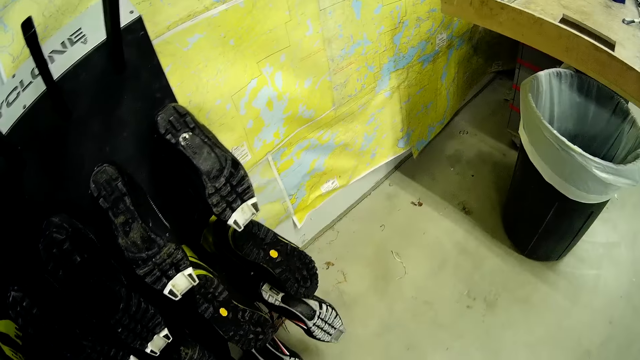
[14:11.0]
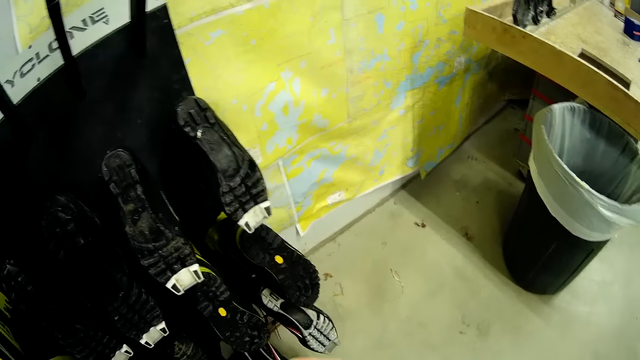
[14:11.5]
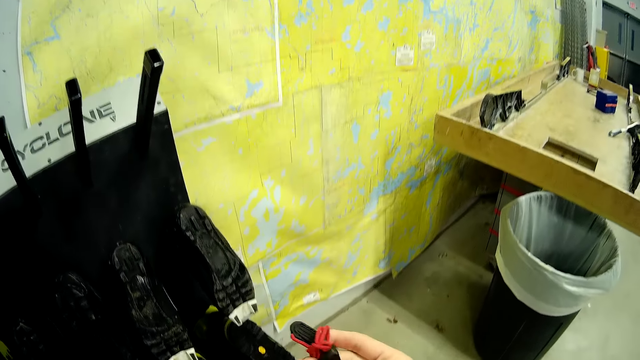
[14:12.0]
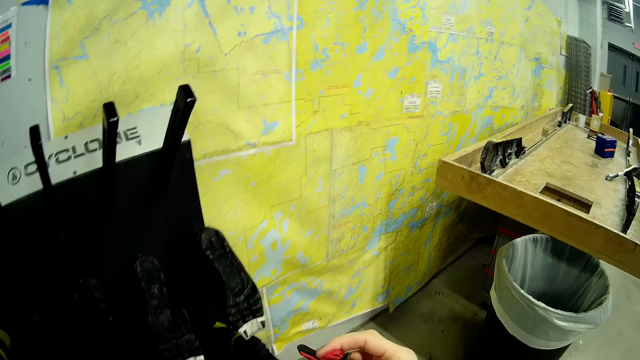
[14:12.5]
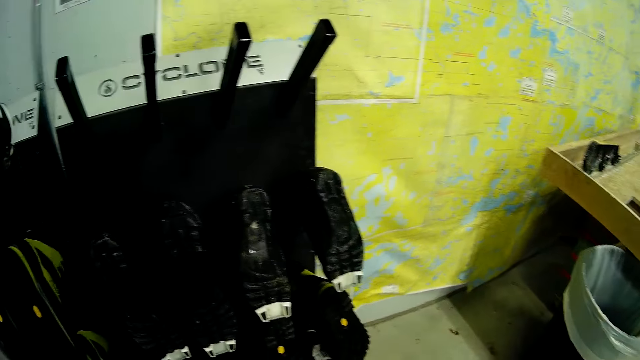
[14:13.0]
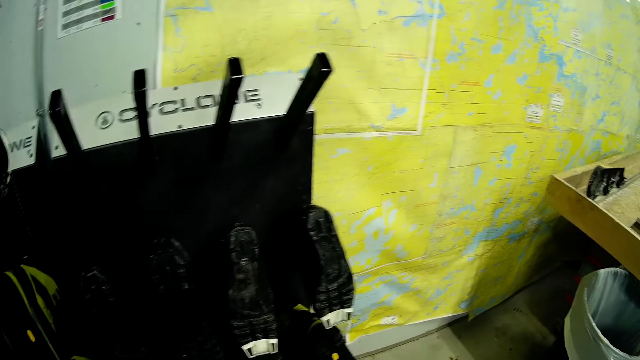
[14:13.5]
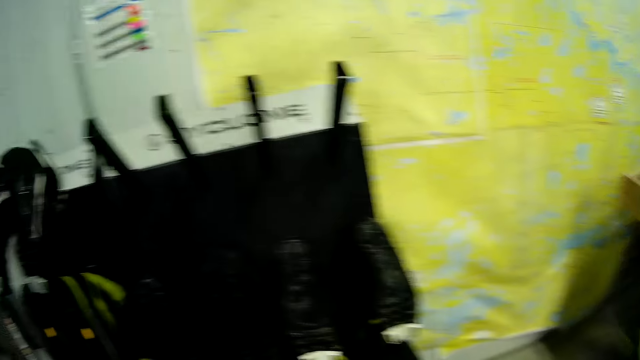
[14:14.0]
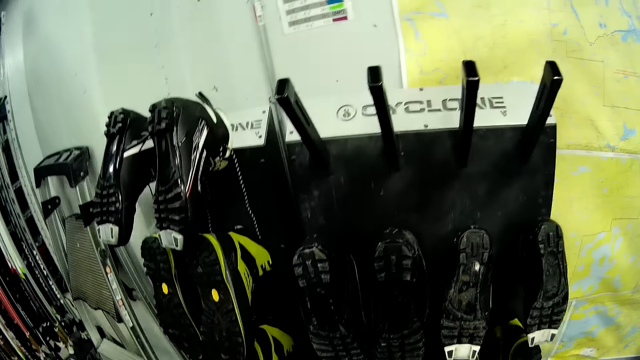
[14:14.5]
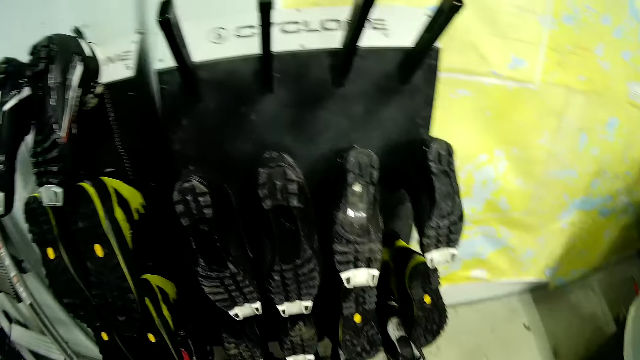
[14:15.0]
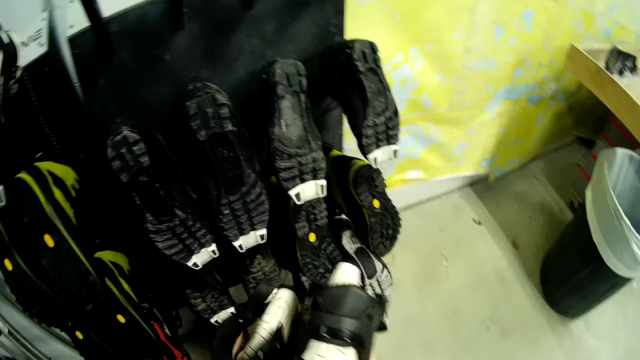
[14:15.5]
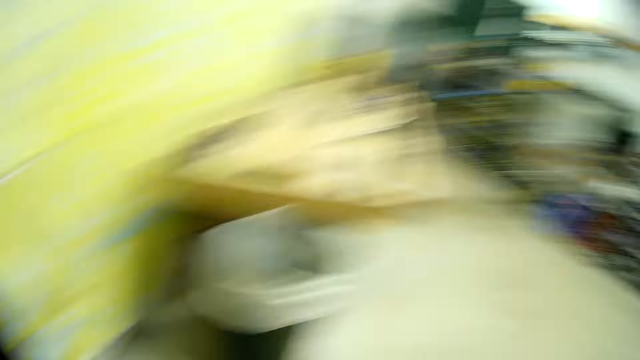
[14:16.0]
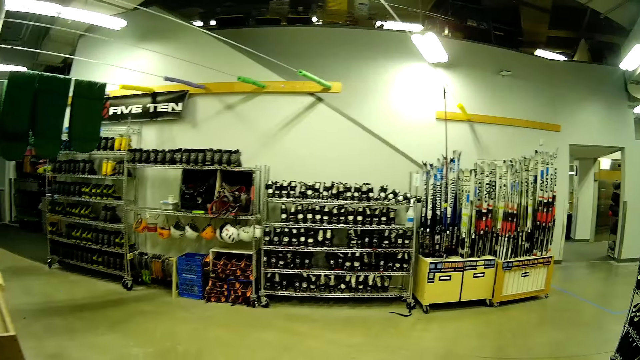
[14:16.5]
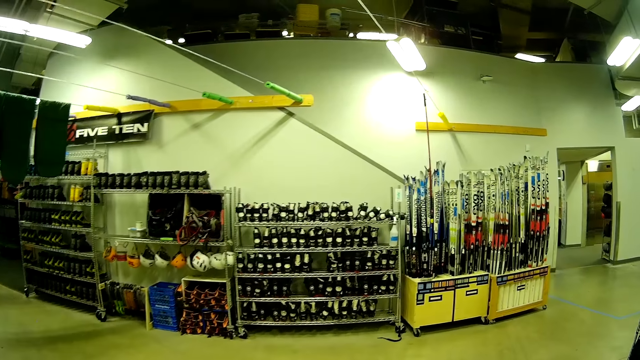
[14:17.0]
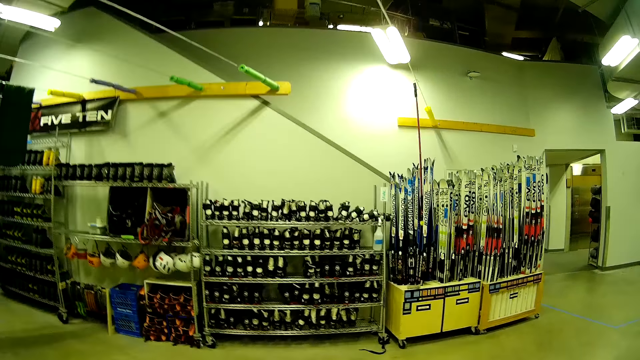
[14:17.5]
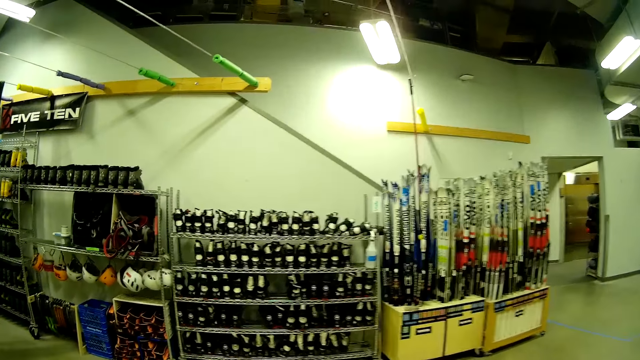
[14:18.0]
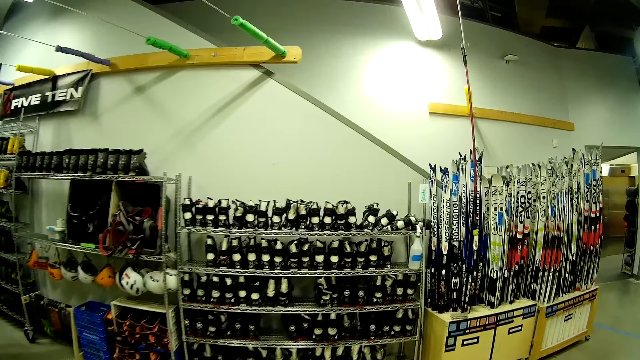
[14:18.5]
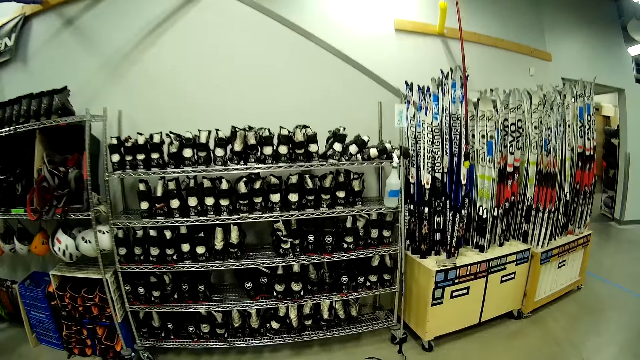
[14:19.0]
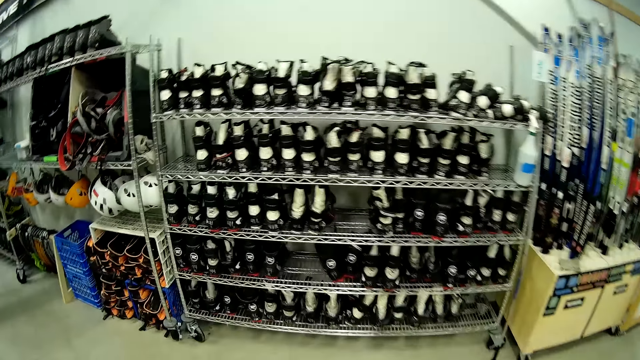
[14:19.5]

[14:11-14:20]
The camera wearer looks around. They walk across the store.

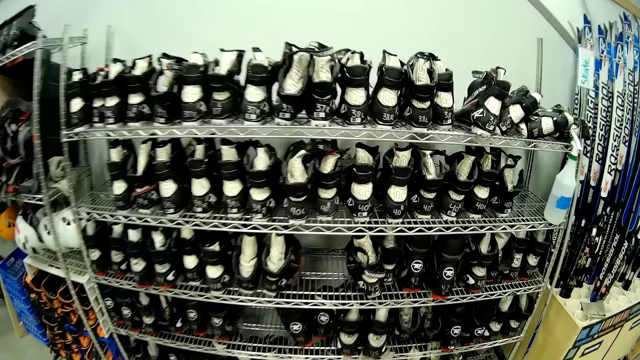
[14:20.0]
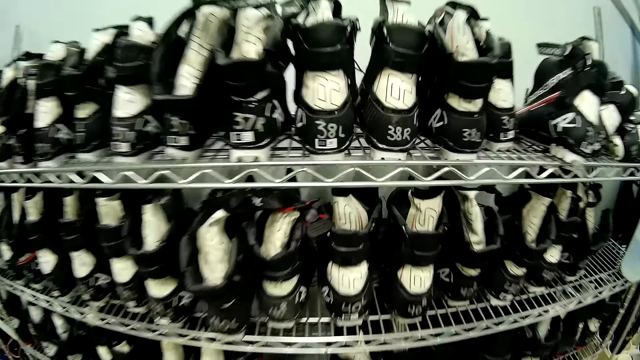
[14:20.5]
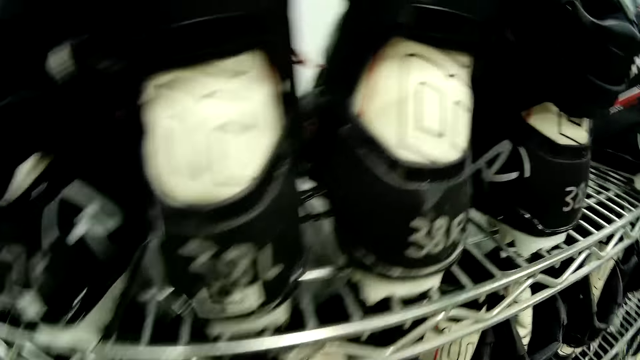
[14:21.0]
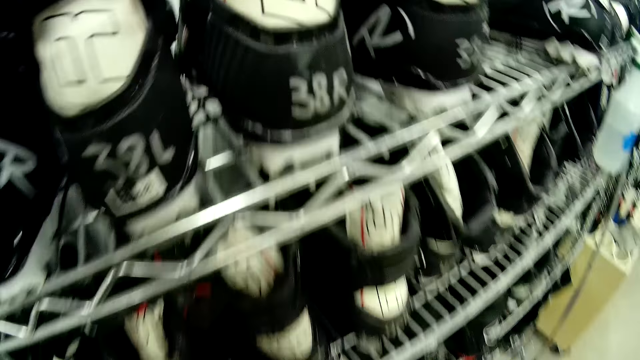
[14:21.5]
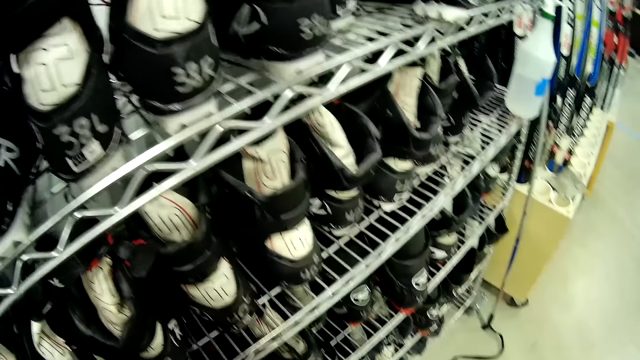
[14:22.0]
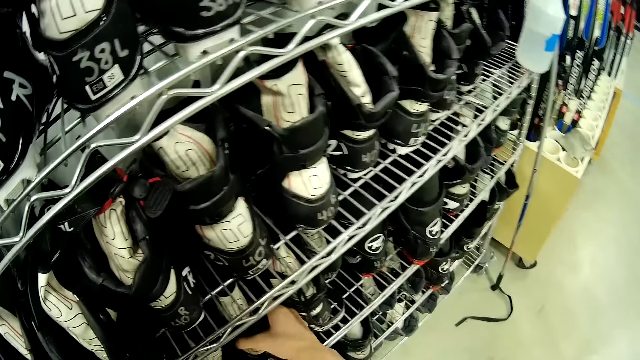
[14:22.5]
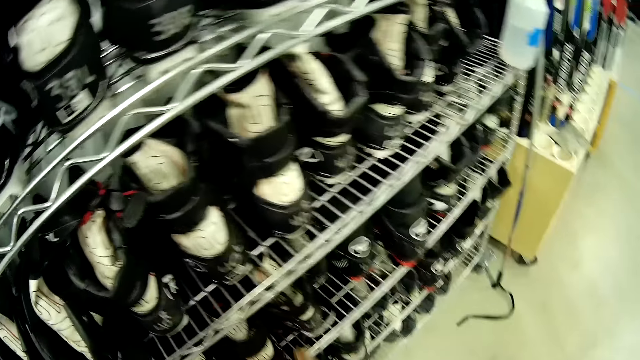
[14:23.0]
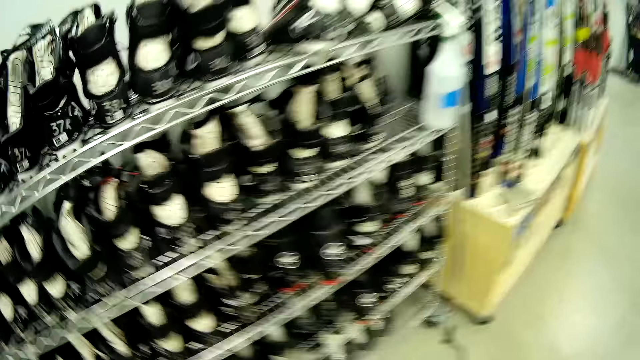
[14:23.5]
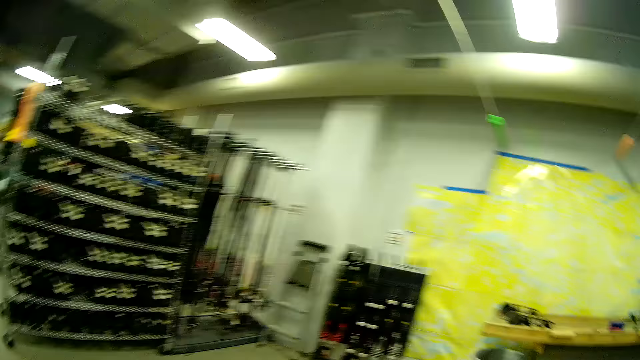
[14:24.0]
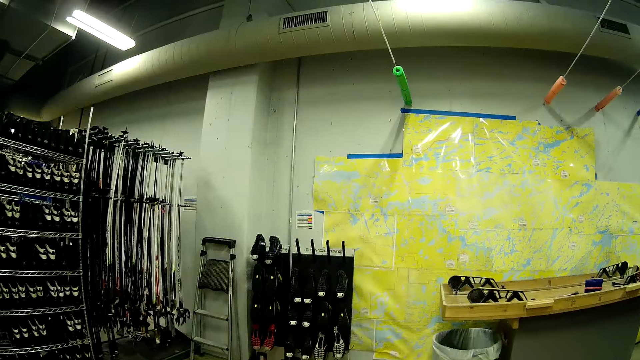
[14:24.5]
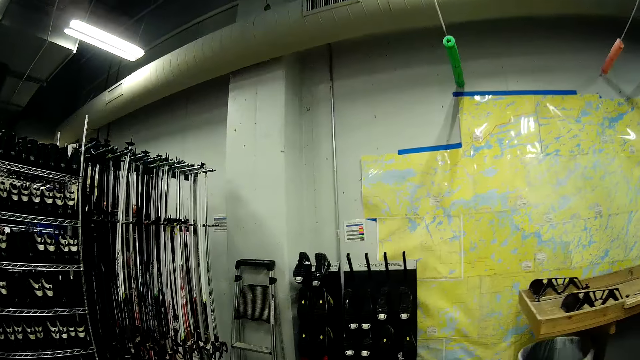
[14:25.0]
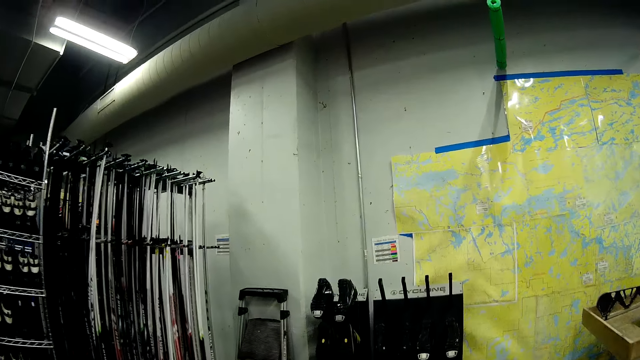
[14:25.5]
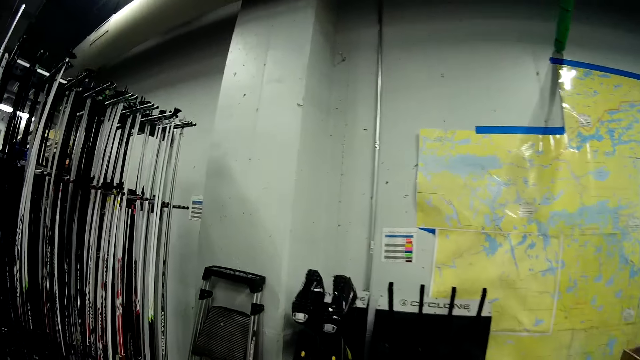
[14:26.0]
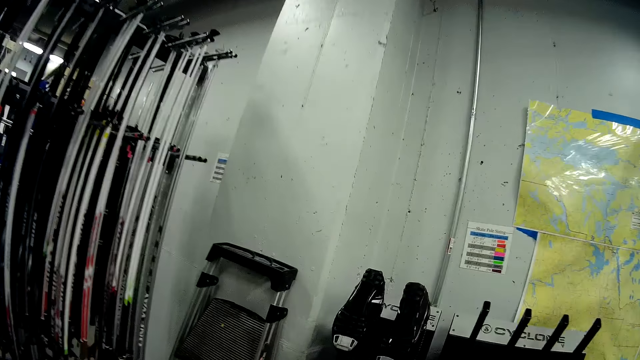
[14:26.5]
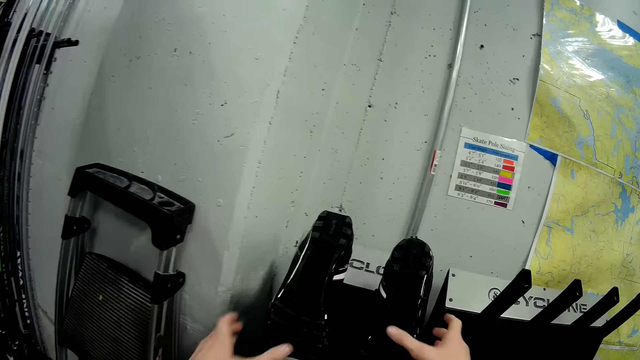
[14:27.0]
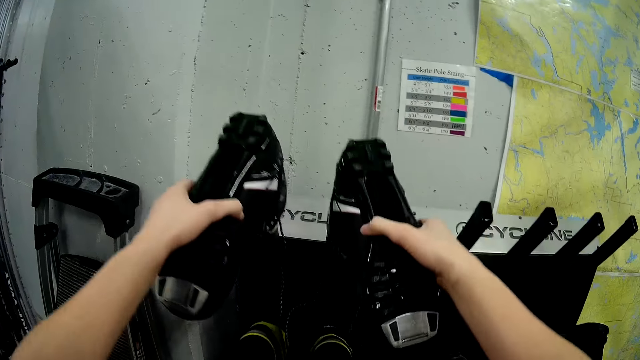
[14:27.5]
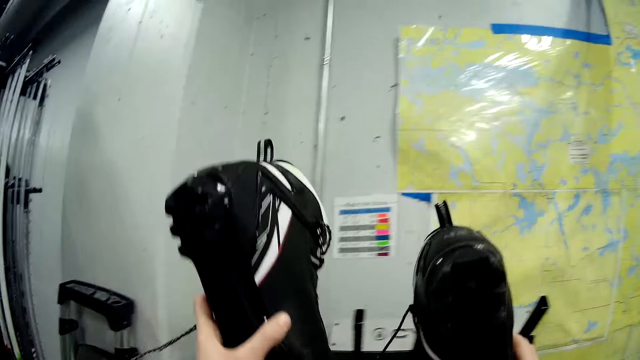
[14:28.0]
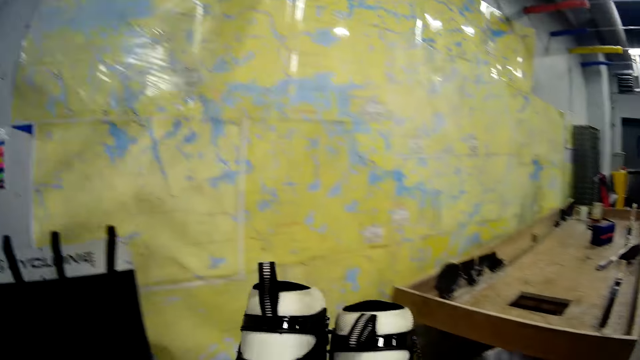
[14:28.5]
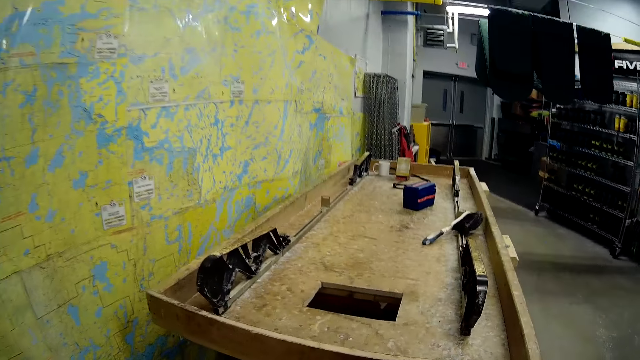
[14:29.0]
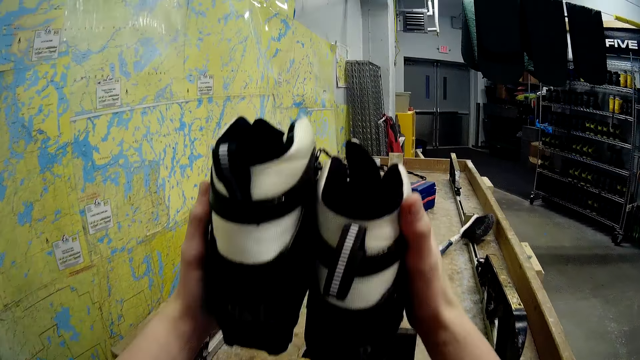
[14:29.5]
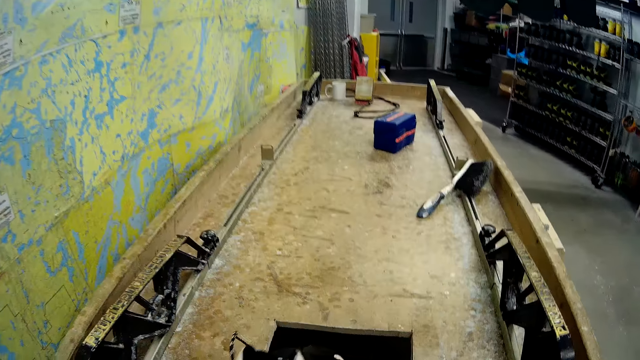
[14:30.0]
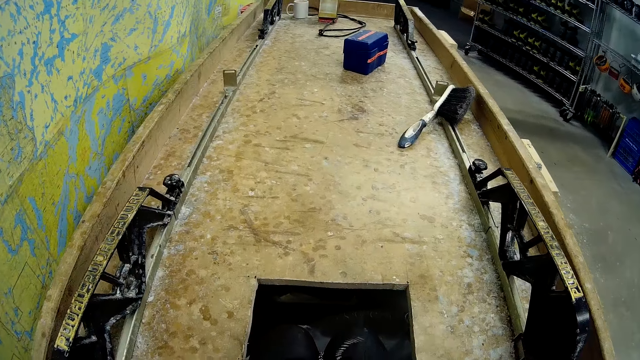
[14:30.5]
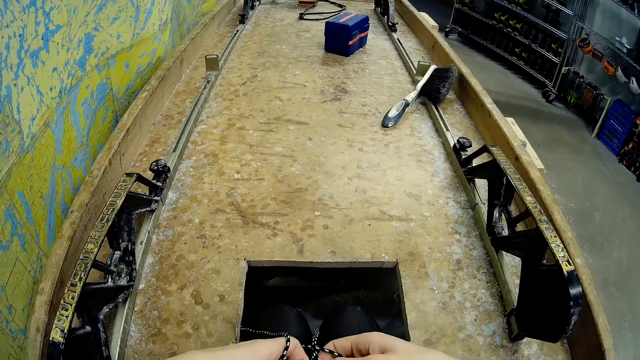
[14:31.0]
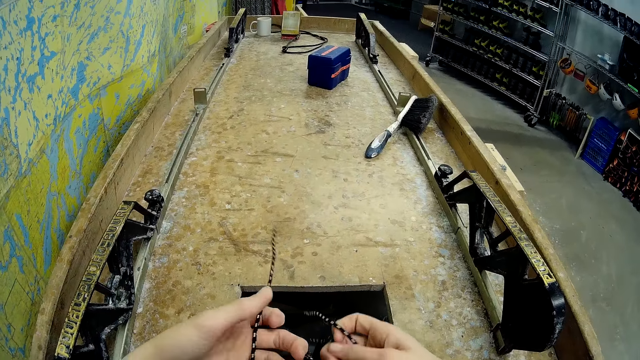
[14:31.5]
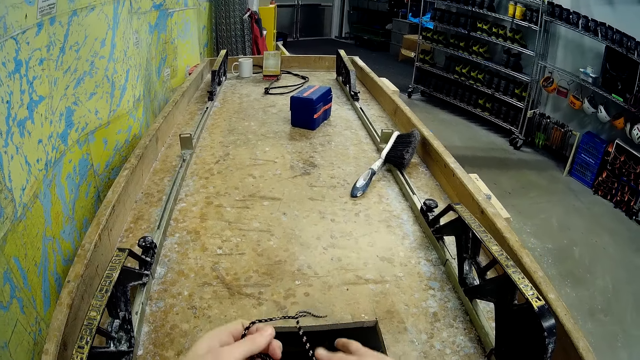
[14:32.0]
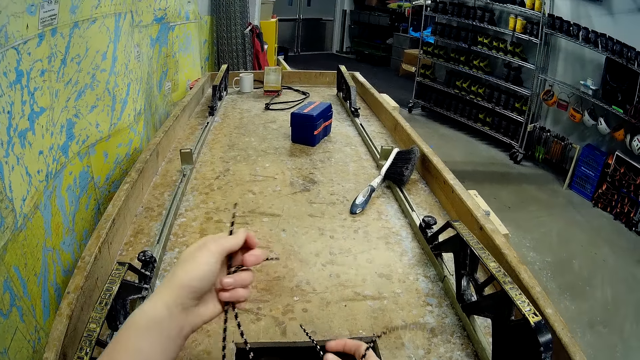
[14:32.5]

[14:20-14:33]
The camera wearer drops the second ski boot on a second boots rack. They walk across the store. They grab a third ski boot from the boot dryer. They drop the third ski boot on a table. They tie the third ski boot laces.
